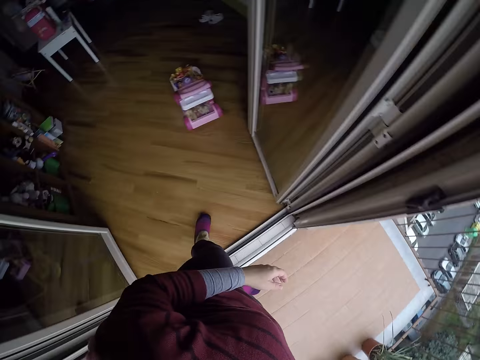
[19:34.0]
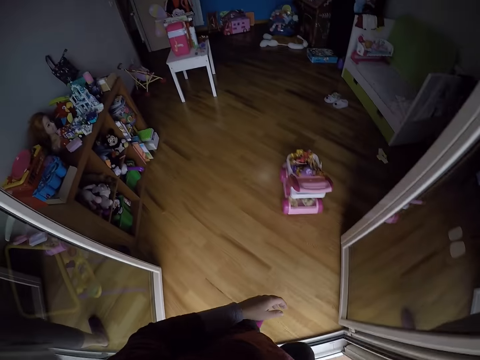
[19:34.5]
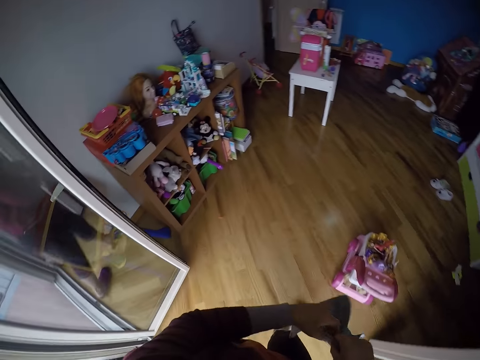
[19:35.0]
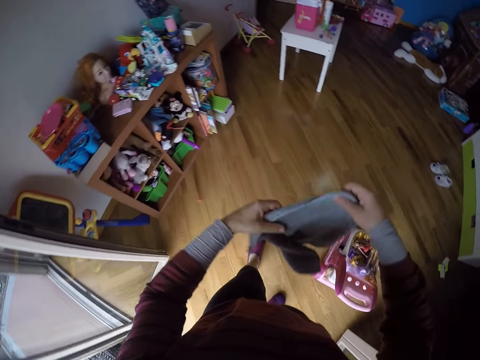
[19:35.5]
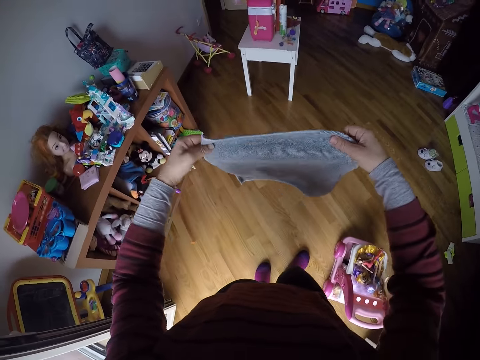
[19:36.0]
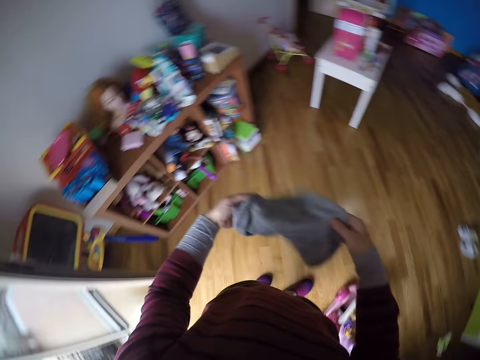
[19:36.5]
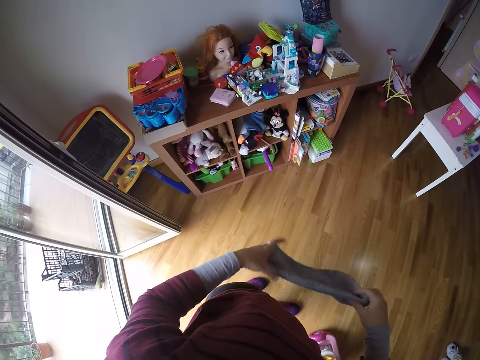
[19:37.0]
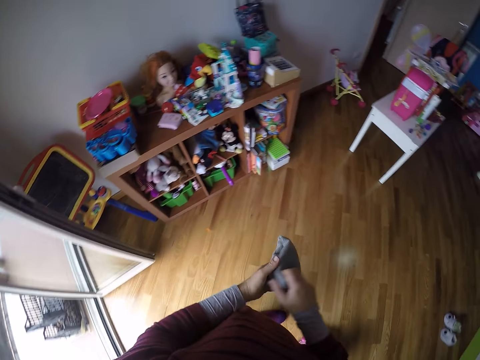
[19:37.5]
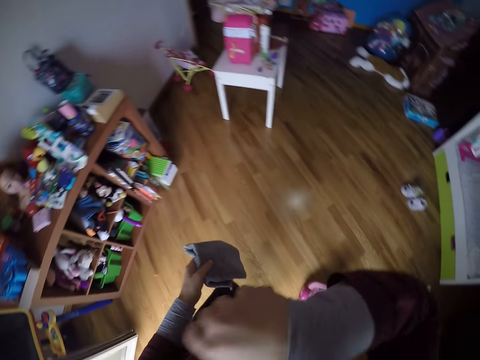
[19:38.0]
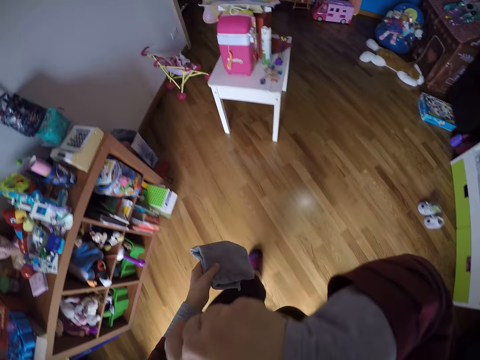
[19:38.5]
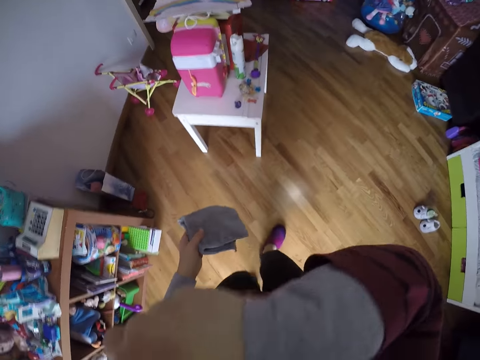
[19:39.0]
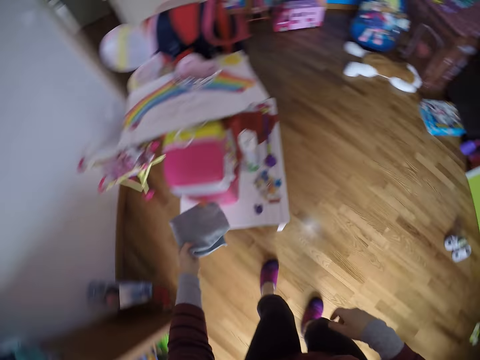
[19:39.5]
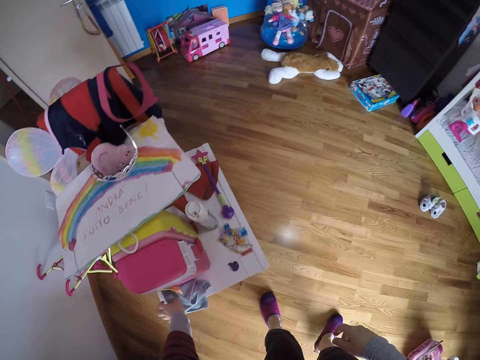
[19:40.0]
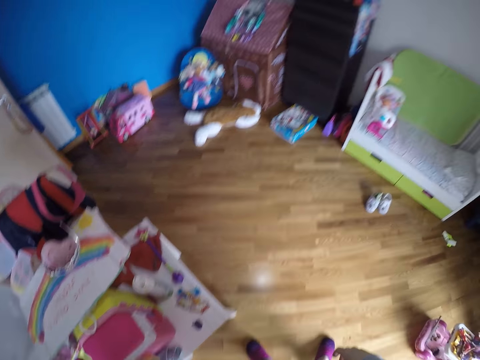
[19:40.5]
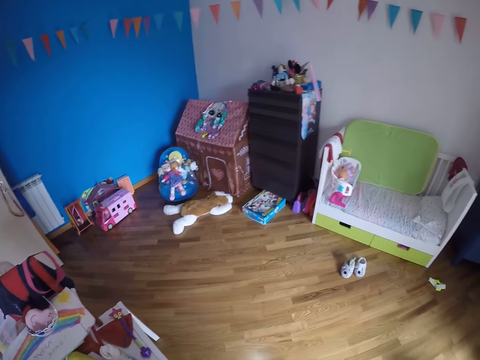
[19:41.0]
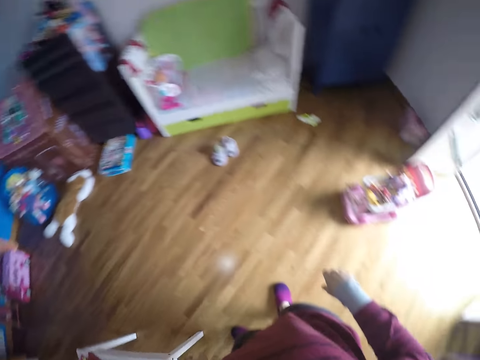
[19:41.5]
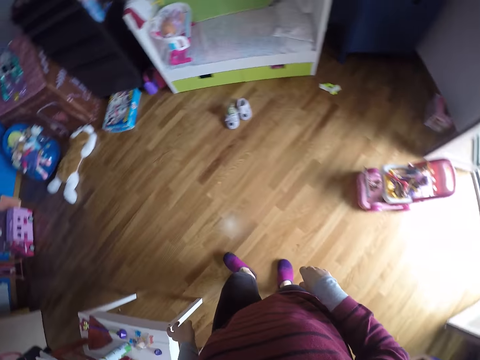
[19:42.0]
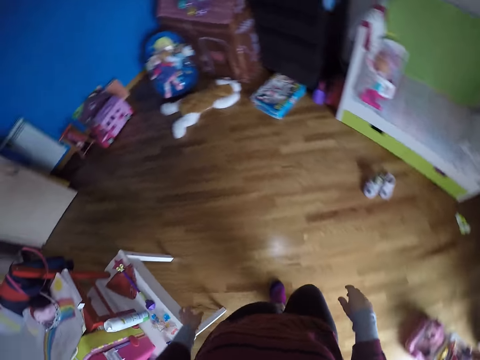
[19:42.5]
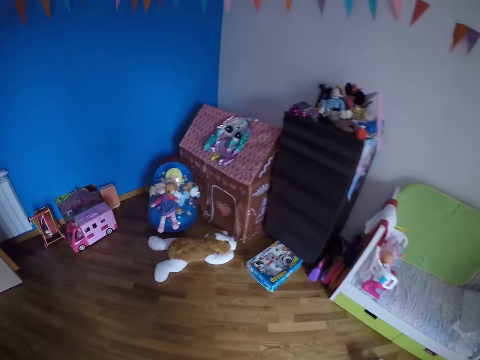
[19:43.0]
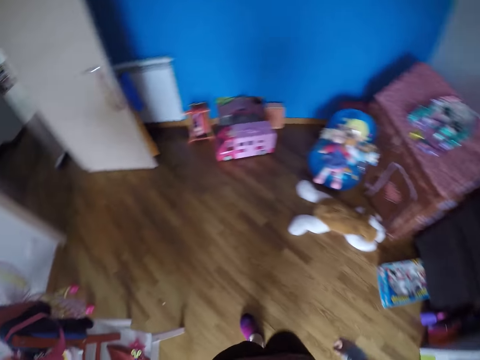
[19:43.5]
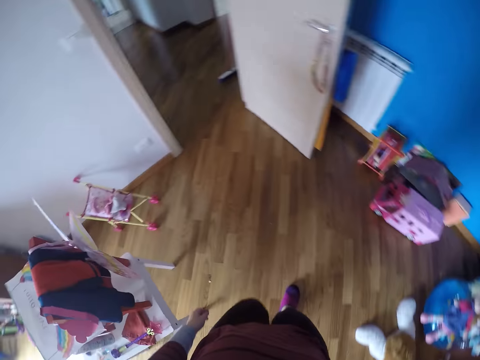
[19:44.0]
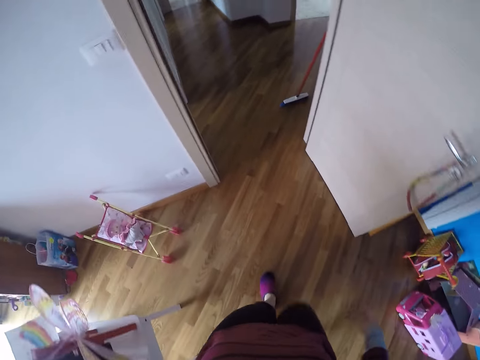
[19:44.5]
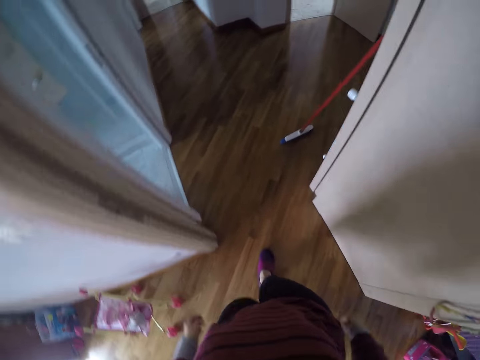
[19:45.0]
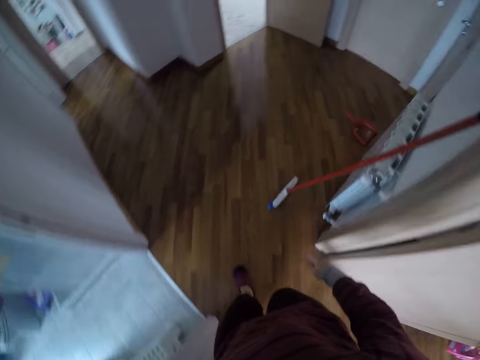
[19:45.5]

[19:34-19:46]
The camera wearer turns around. She walks to the room. She folds the towel with both hands. She touches her face with her right hand. She wipes her face with her hand. She drops the towel on a table with her left hand. She looks around. She walks out of the room.

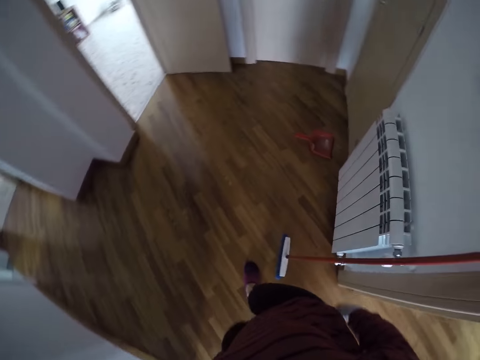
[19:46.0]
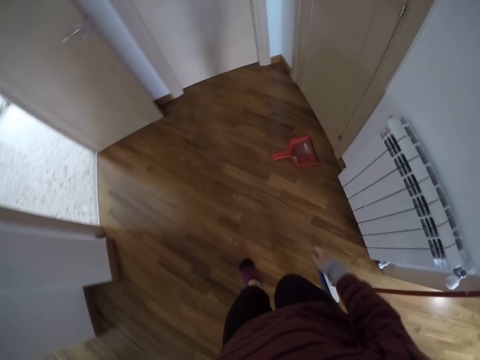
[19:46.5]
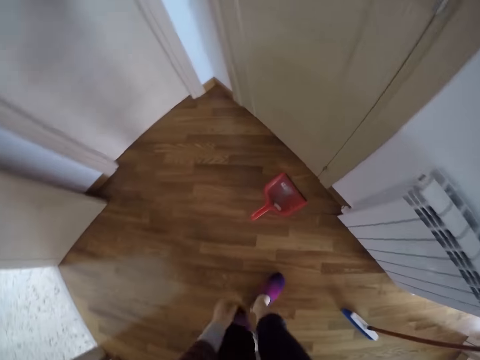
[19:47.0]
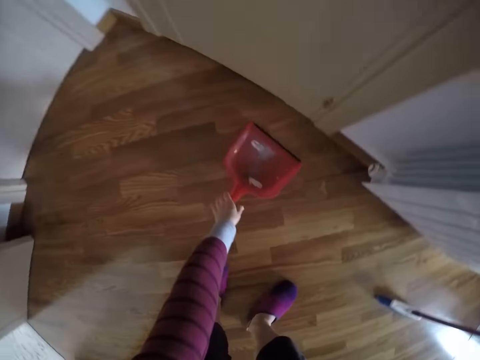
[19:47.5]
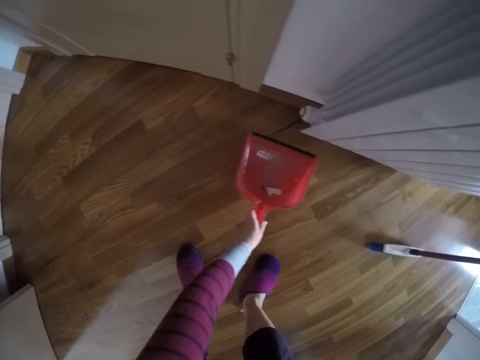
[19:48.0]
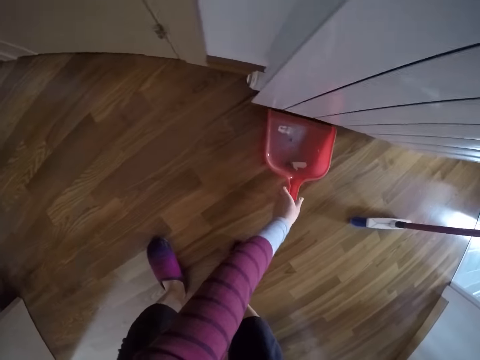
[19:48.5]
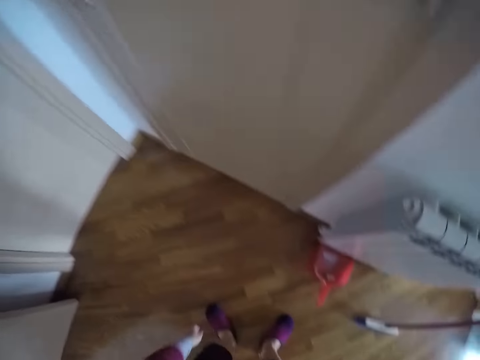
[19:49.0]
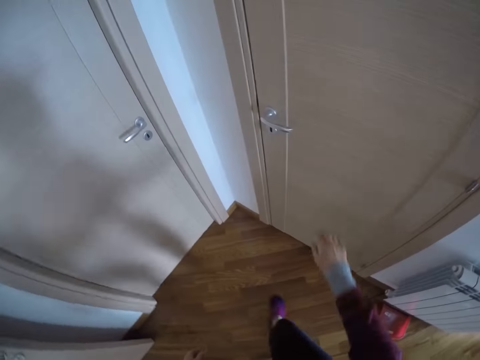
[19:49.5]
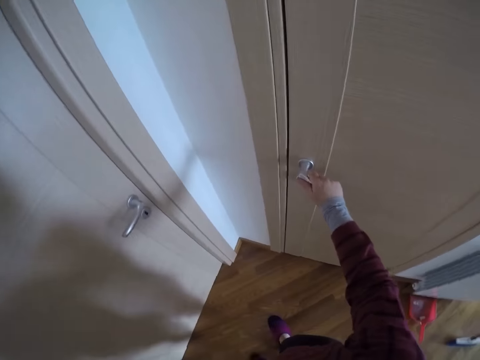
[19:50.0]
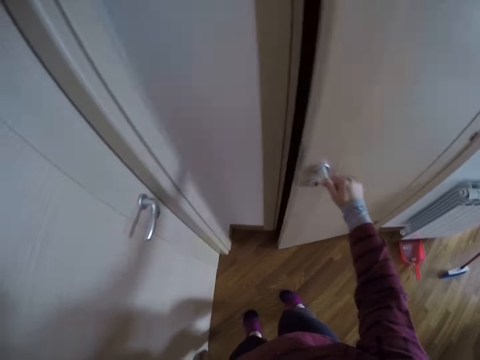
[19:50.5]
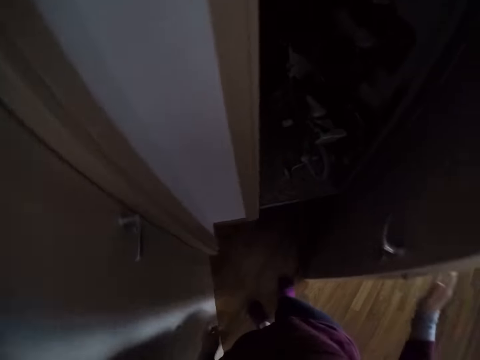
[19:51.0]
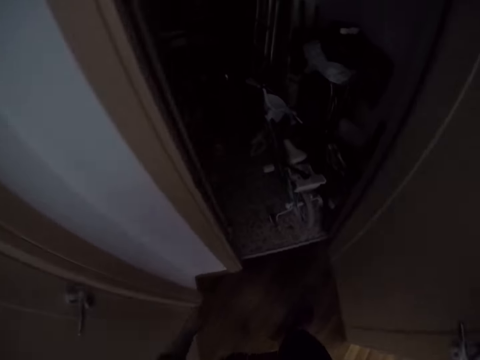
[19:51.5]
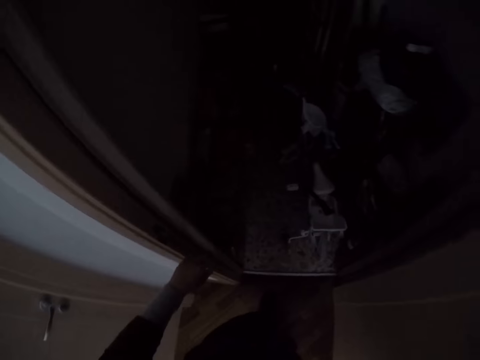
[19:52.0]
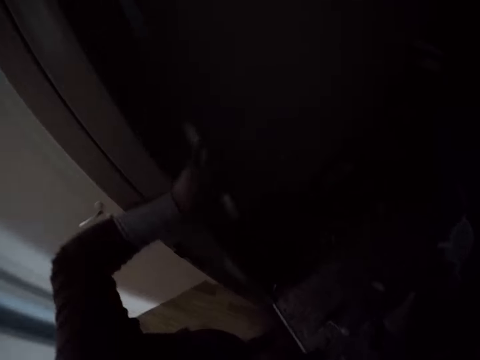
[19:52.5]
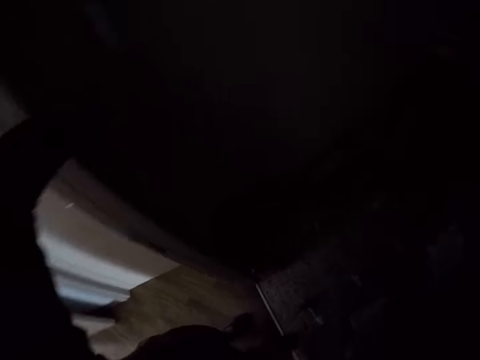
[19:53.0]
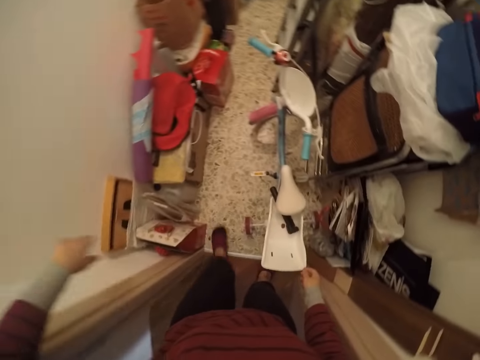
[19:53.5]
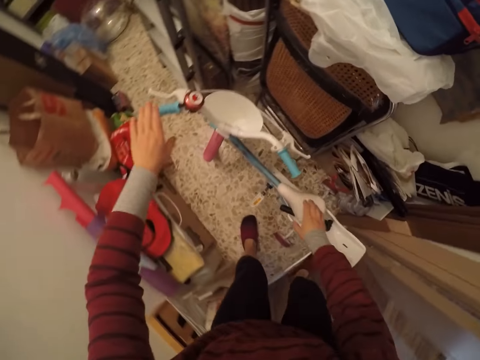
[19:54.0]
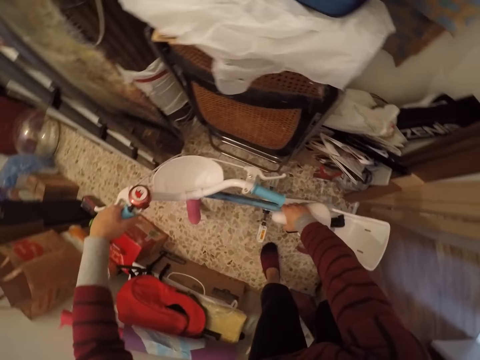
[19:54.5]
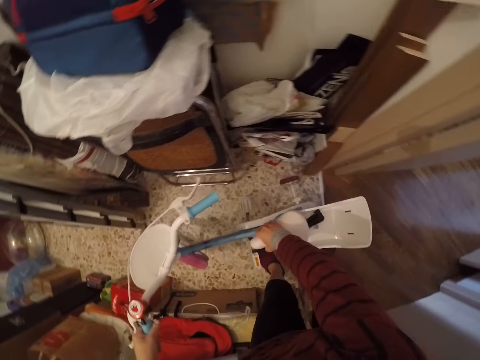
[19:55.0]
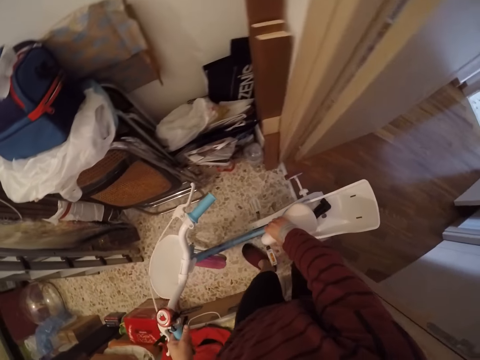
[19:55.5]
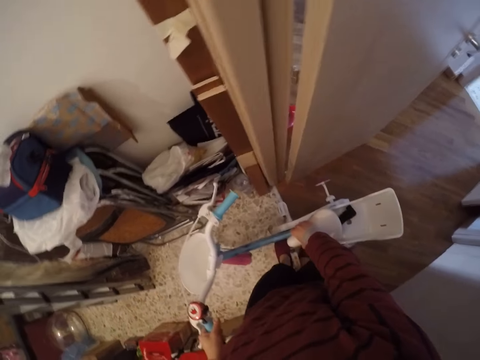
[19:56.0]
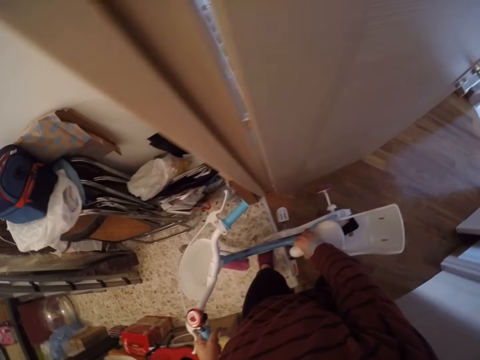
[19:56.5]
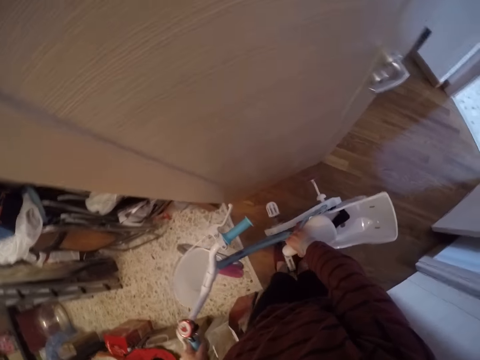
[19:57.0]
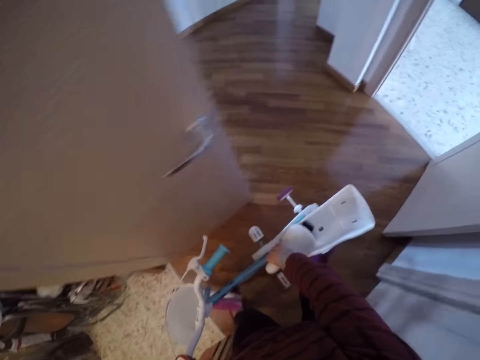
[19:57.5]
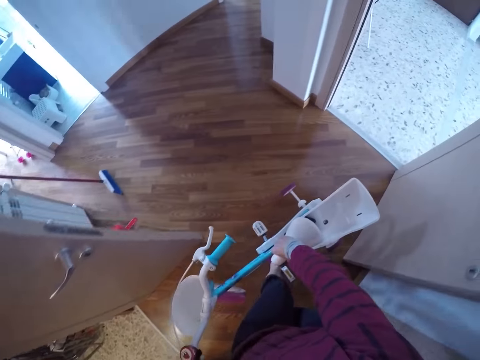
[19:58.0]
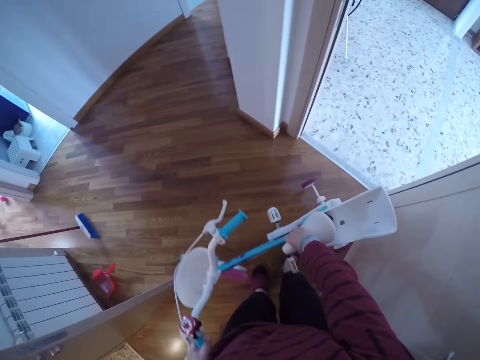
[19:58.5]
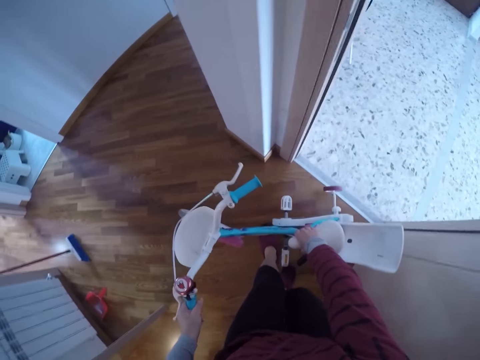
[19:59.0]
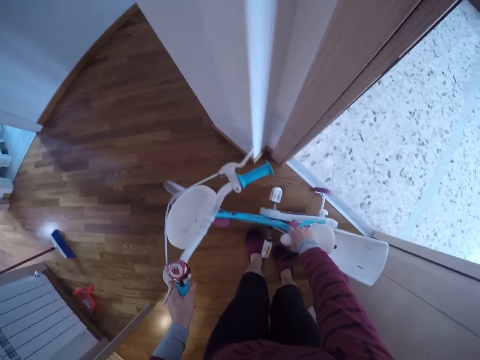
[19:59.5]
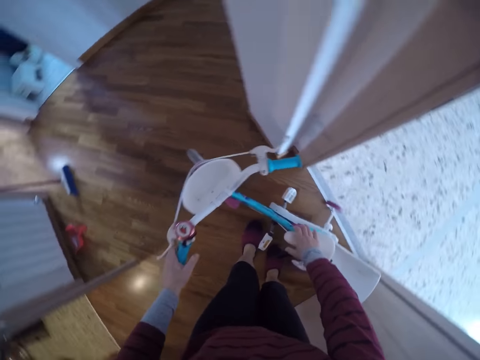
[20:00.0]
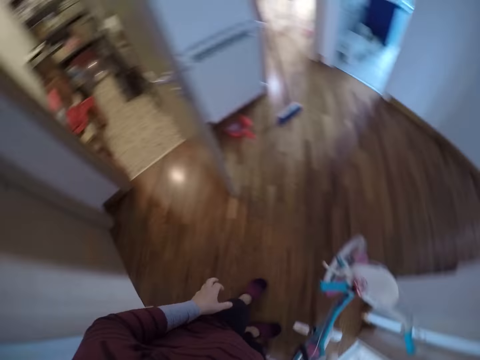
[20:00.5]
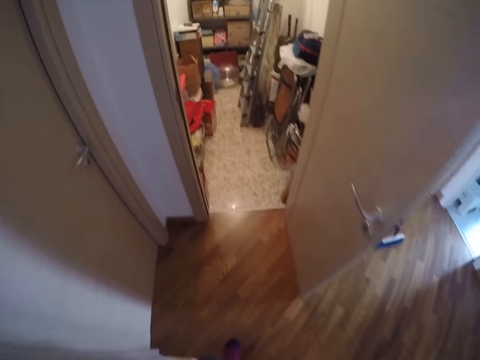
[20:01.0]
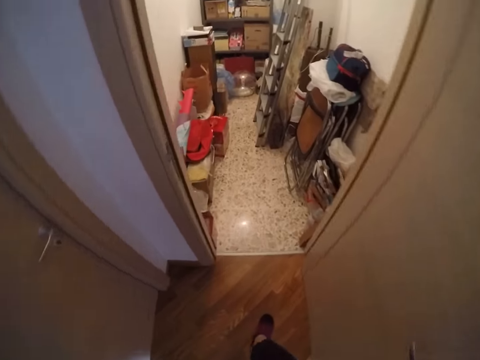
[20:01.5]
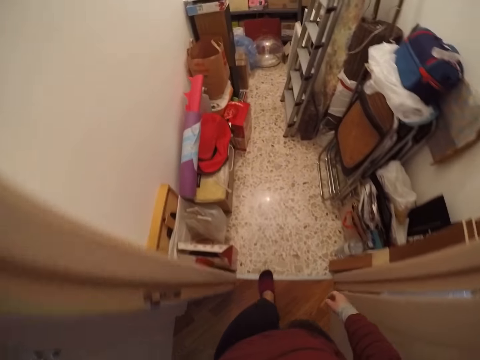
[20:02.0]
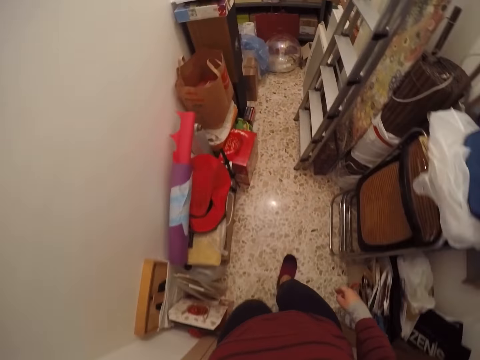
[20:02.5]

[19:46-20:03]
The camera wearer bends downwards. She moves a dustpan on the floor with her left hand. She stands up. She opens a door with her right hand. She walks around. She turns on the light of a store room with her left hand. She moves out a bicycle or tricycle backwards from the store with both hands. She leans the tricycle on the wall, turns around and walks around.
